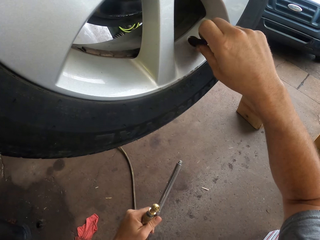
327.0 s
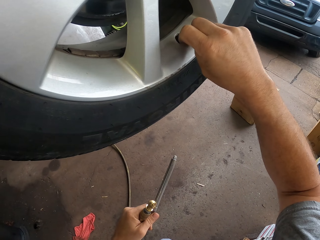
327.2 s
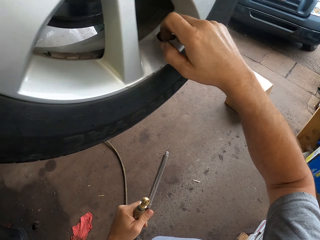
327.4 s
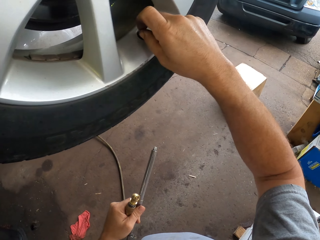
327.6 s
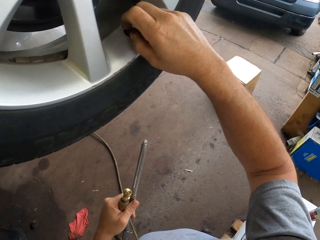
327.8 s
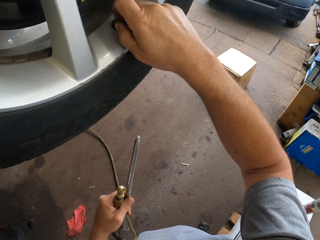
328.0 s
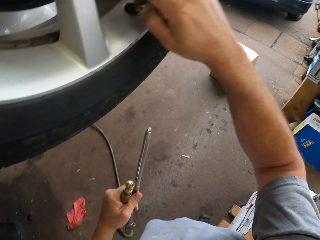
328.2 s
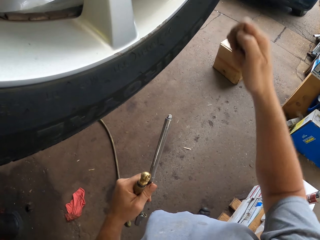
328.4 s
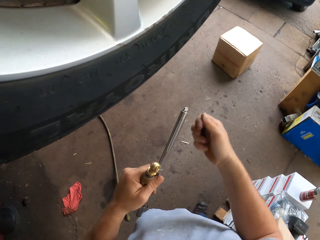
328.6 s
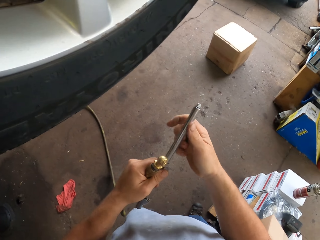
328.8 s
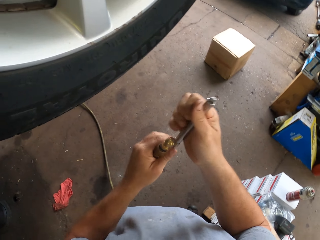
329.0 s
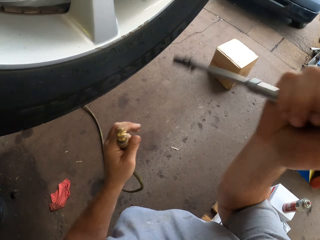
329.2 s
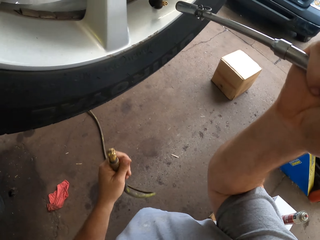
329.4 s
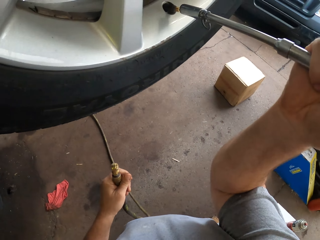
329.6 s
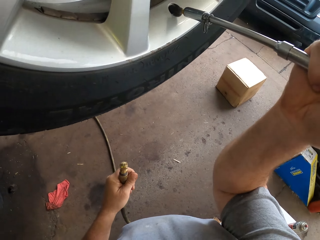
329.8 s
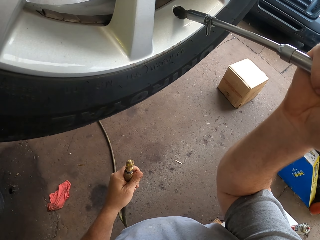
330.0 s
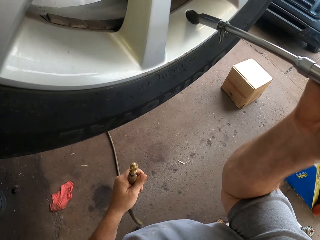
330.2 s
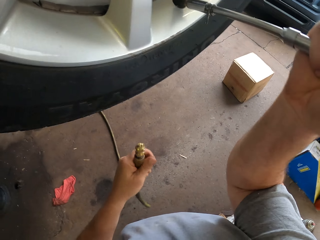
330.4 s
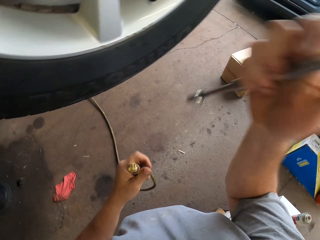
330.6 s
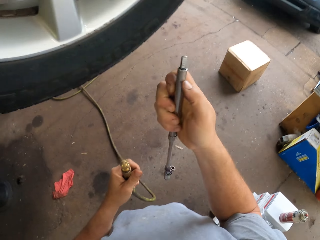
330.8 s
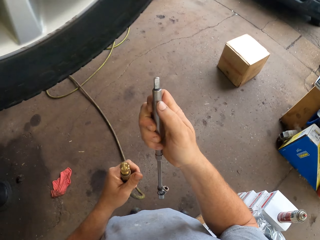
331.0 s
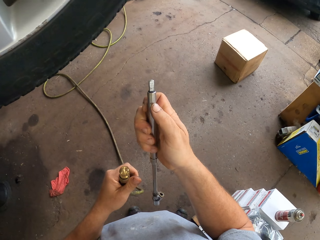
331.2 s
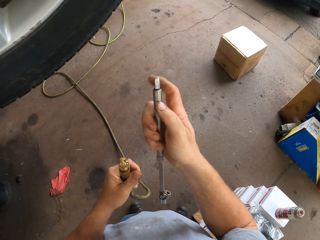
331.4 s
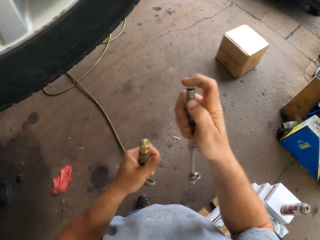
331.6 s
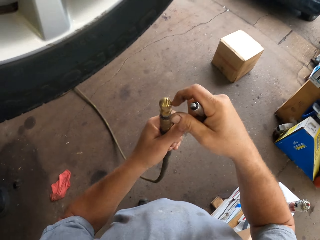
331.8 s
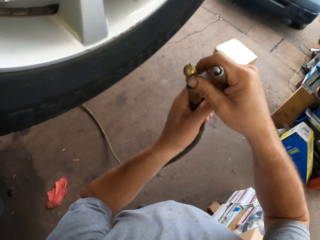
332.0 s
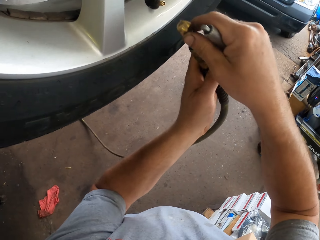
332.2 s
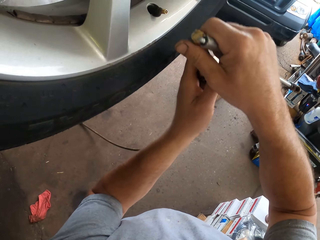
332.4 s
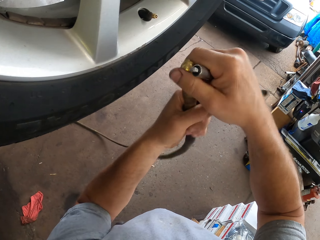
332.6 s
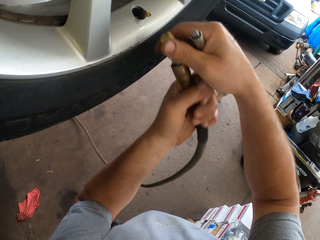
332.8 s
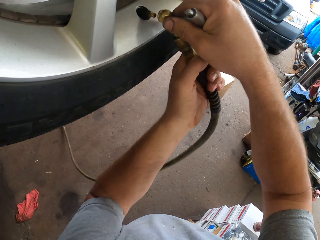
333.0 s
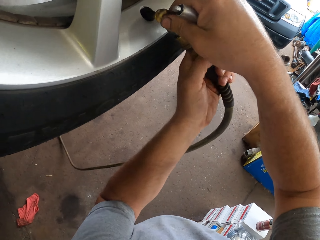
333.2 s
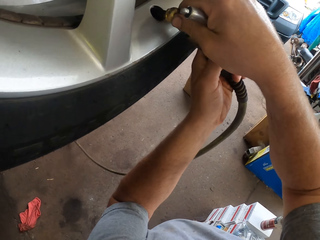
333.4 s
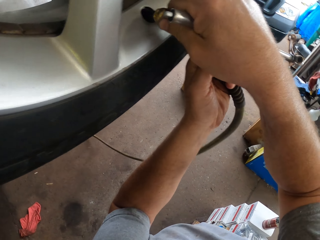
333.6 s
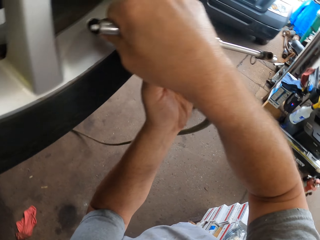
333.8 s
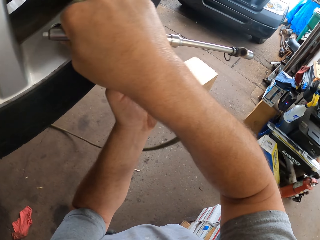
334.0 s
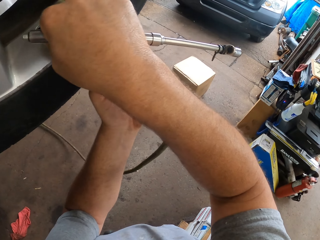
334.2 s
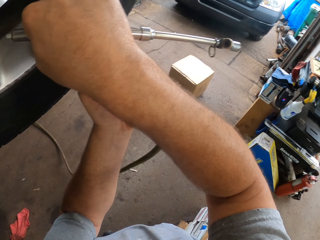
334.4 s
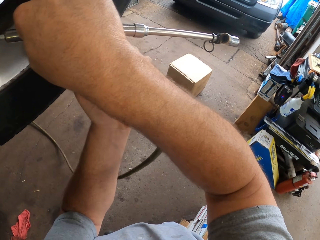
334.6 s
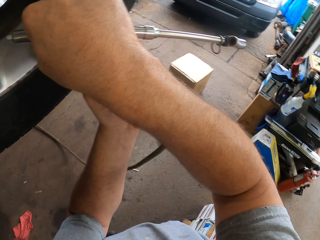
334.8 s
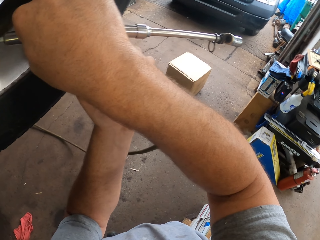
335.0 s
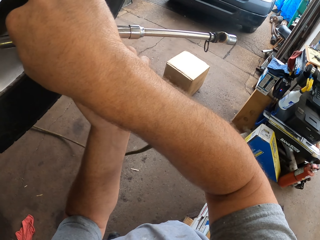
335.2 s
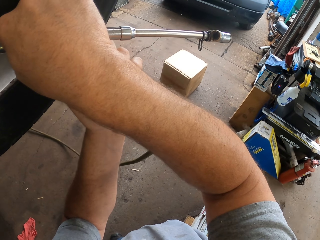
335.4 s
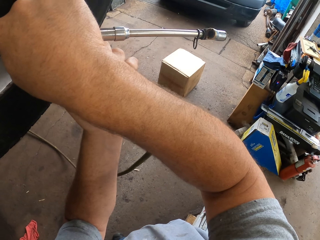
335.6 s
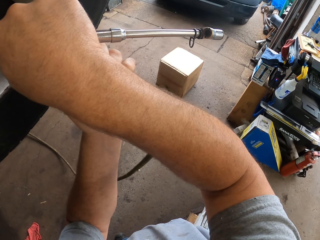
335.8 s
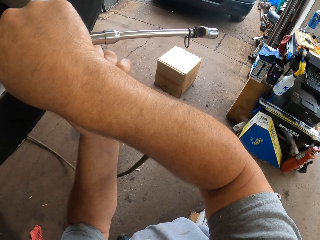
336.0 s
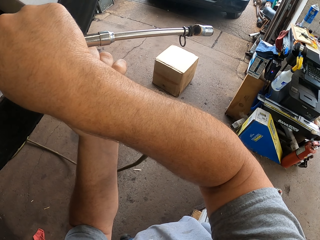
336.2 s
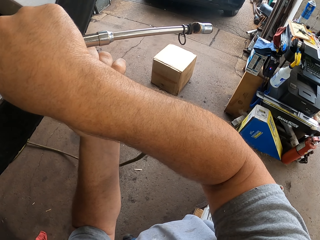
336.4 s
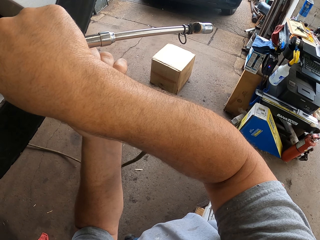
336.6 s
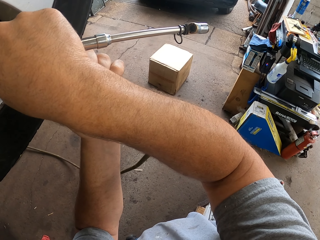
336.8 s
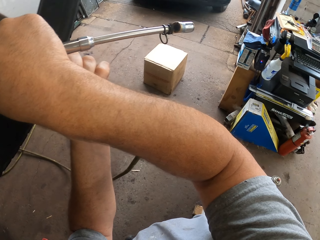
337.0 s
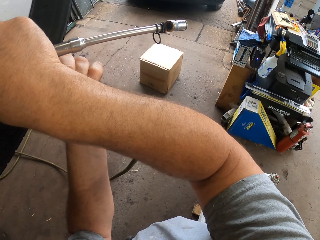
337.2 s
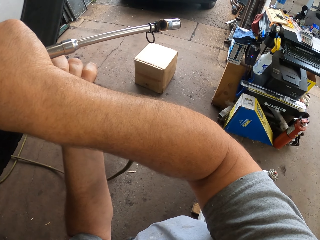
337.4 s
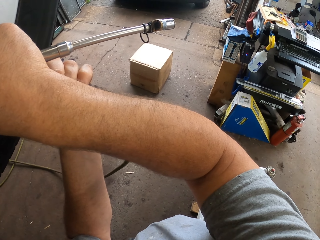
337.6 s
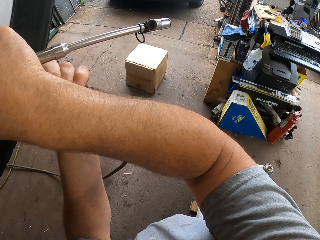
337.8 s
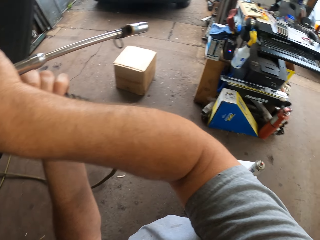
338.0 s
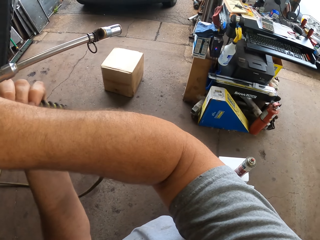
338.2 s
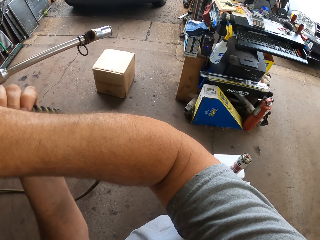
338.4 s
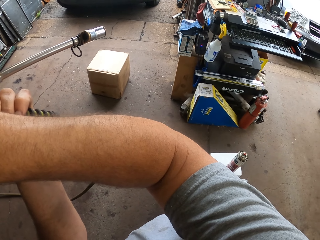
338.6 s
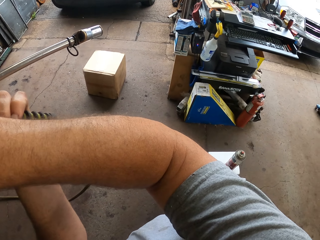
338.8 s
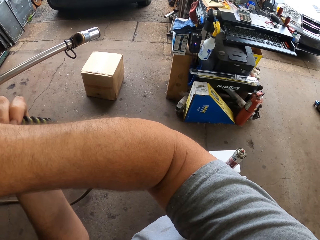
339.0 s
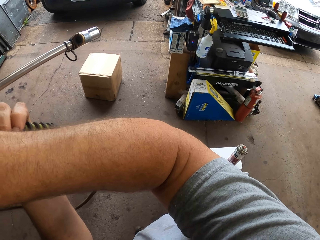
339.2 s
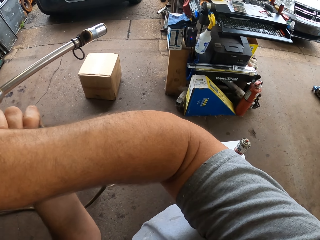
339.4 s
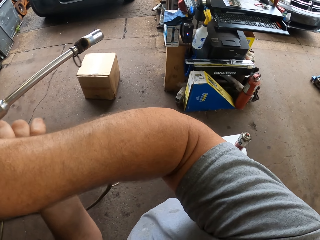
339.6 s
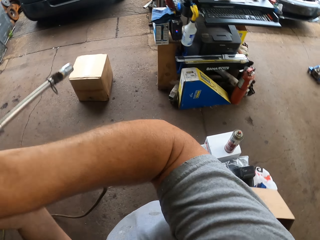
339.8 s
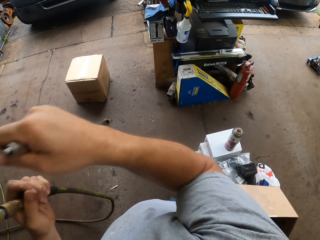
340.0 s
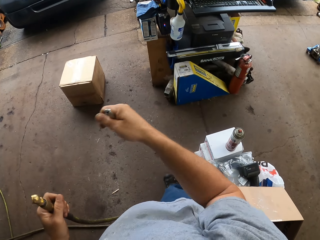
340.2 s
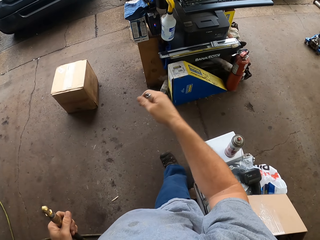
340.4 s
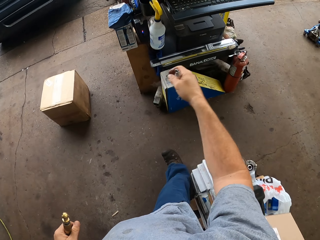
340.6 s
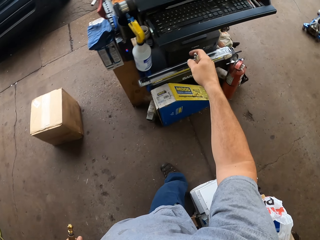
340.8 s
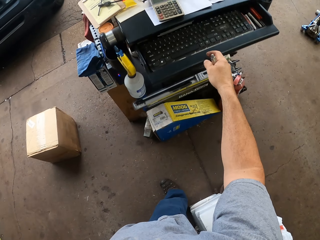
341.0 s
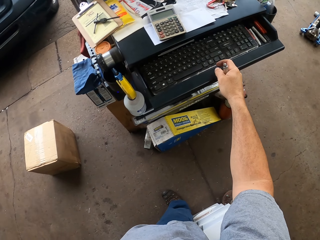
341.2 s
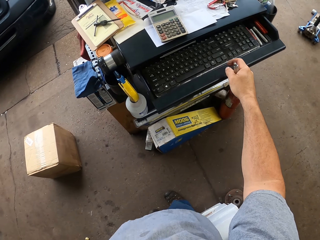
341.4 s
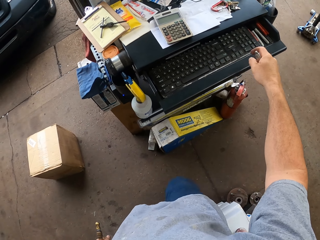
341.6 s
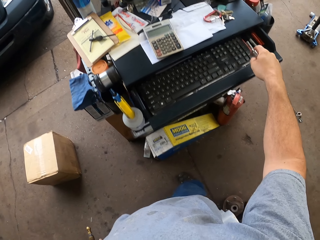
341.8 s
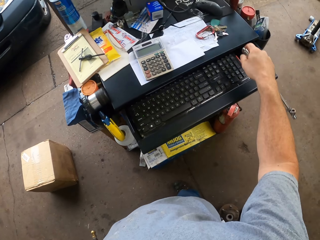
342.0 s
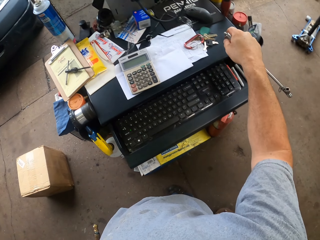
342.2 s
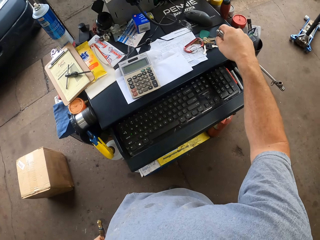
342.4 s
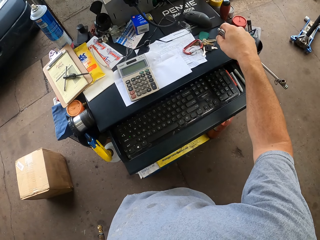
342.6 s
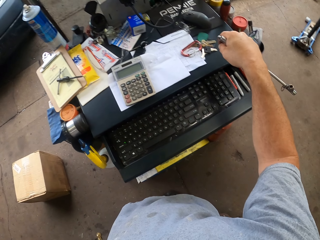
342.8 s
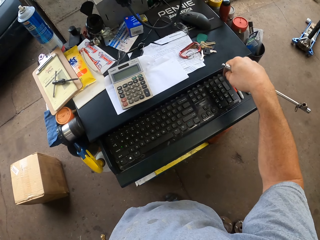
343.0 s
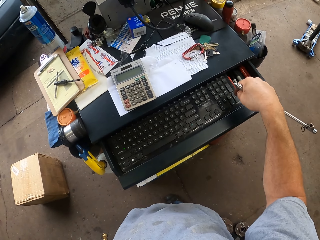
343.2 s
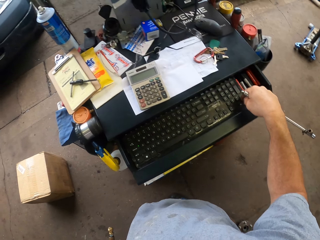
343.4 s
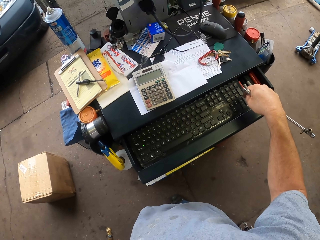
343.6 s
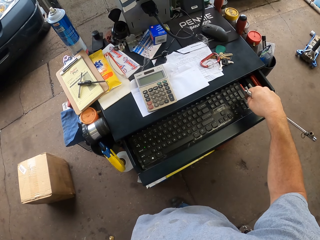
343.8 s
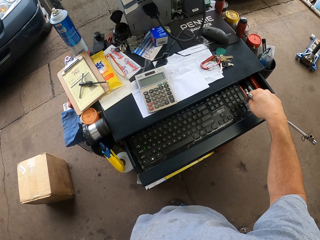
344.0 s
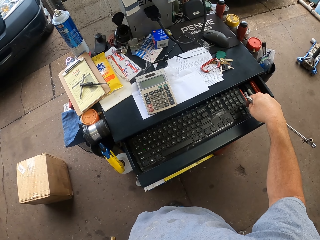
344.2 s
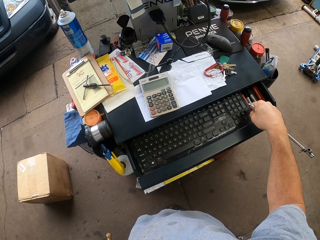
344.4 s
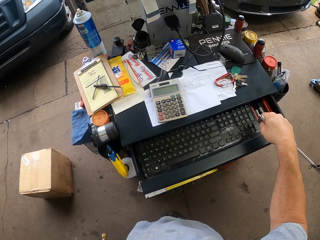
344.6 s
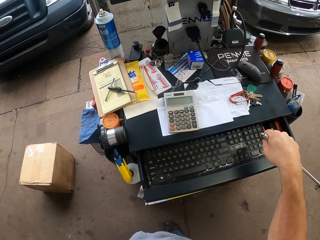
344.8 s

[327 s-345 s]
The camera wearer opens the nut from the wheel. They place something on the nut and remove it from the nut. They place the mouth of the gas pipe on the nut in the wheel. They remove the mouth of the gas pipe on the nut. They pick up something. They press the keyboard.

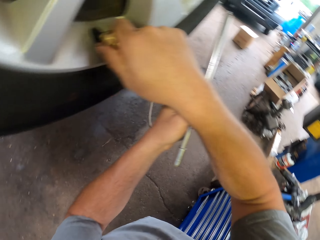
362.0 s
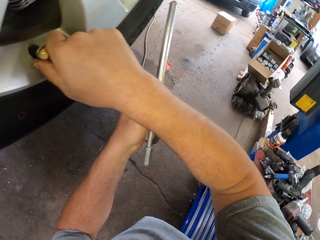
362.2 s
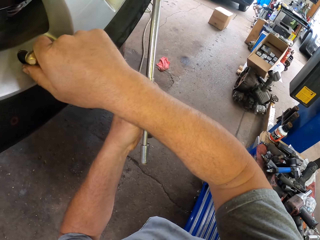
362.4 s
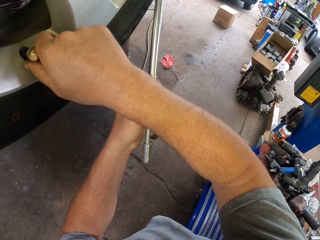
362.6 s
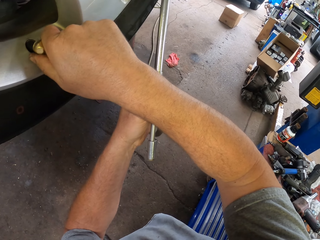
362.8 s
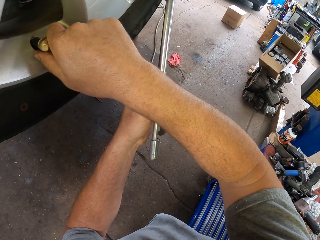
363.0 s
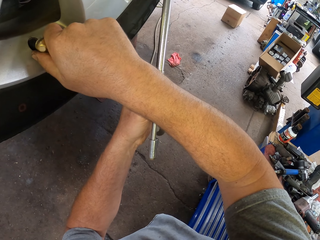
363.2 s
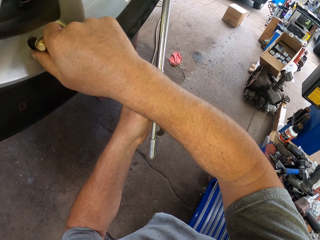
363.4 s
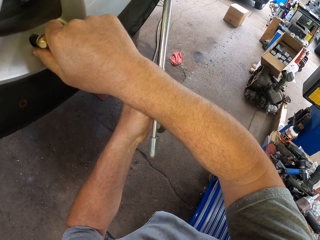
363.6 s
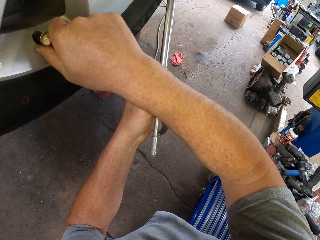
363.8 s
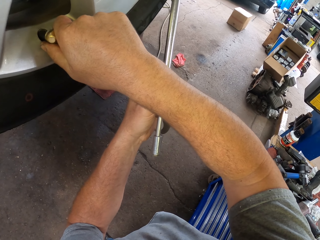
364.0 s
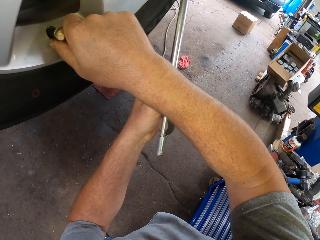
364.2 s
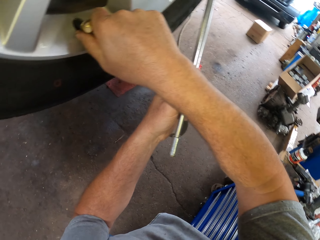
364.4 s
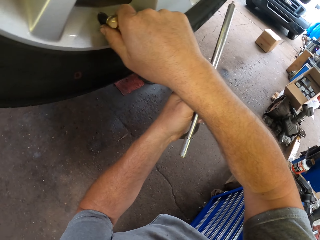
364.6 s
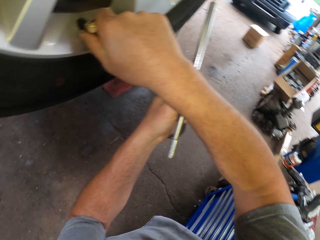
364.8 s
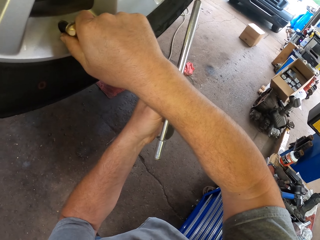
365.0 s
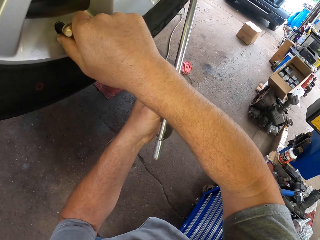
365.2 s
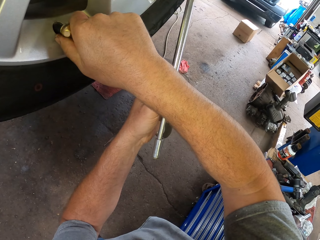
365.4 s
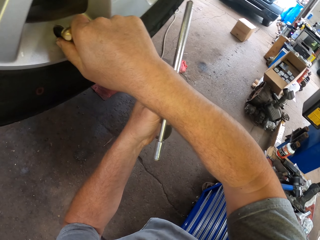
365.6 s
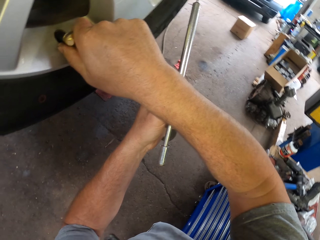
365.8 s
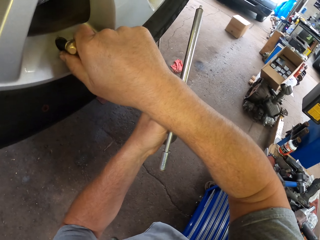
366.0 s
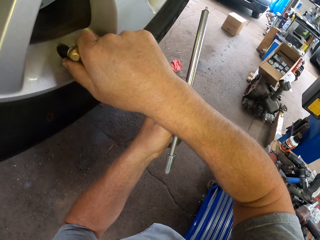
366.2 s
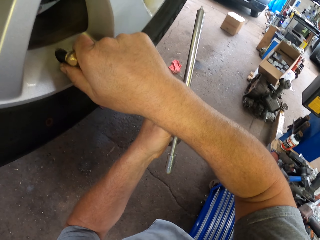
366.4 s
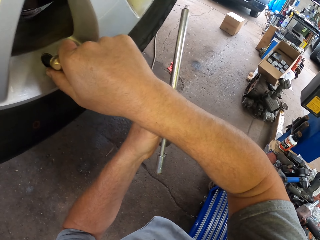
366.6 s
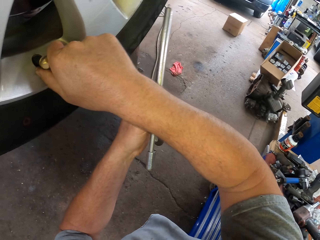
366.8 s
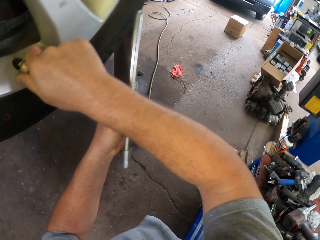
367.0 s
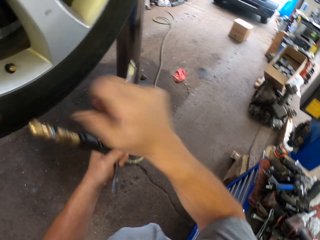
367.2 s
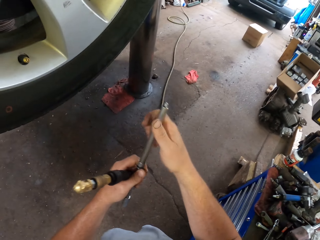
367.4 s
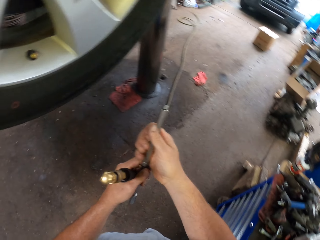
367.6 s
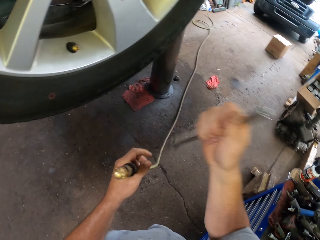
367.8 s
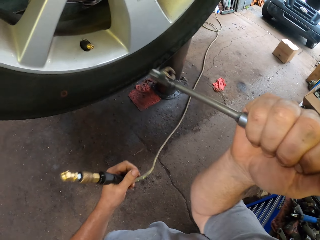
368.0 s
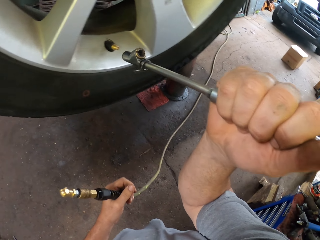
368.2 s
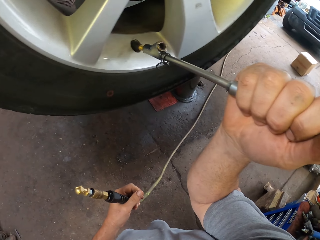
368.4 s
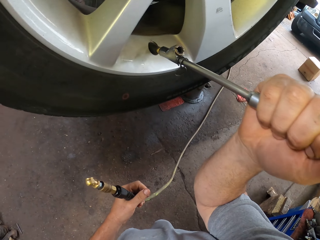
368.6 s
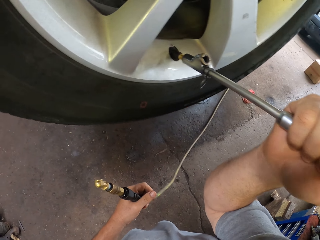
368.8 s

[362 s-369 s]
The camera wearer removes the mouth of the gas pipe on the nut.
